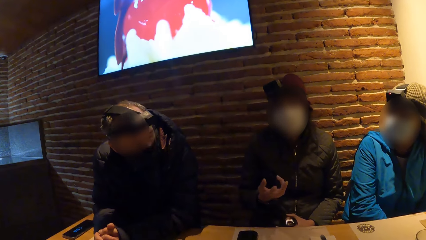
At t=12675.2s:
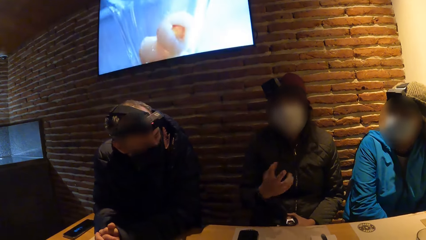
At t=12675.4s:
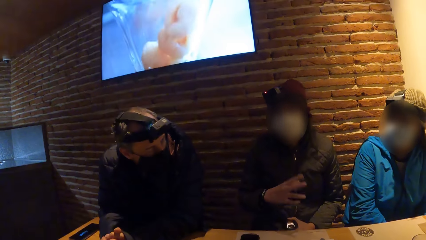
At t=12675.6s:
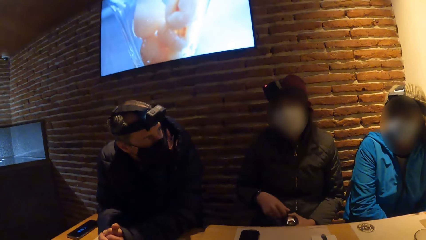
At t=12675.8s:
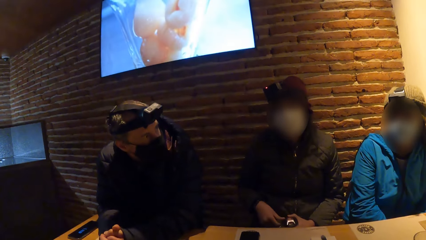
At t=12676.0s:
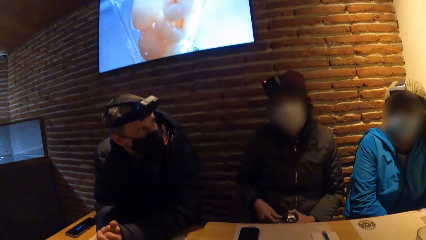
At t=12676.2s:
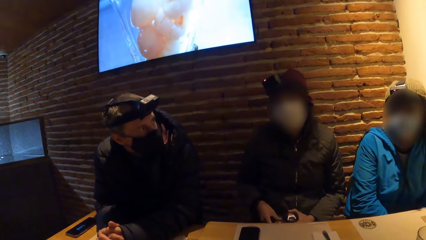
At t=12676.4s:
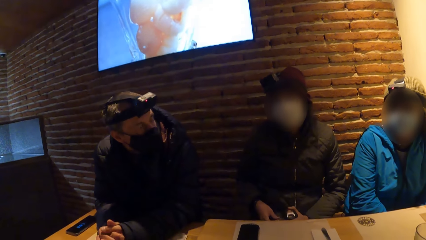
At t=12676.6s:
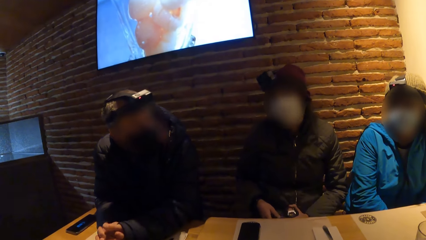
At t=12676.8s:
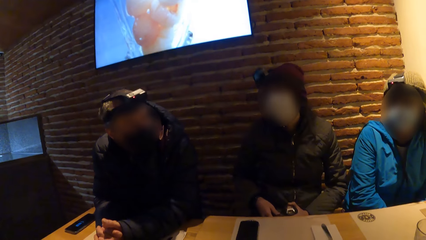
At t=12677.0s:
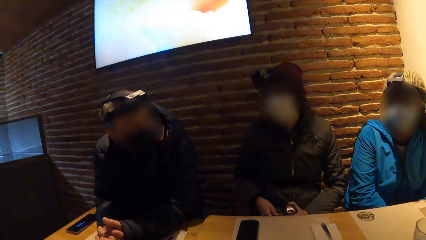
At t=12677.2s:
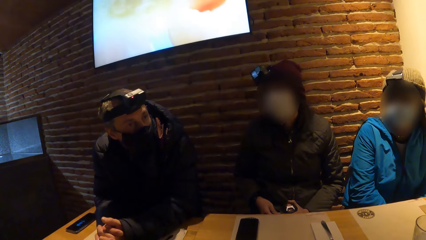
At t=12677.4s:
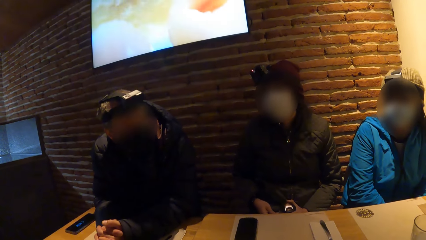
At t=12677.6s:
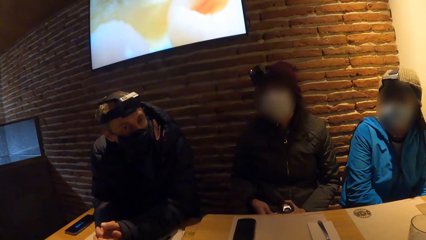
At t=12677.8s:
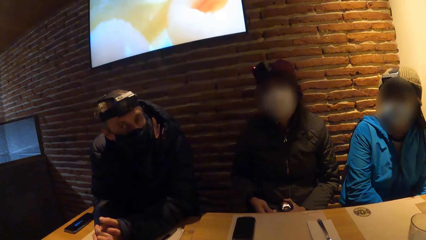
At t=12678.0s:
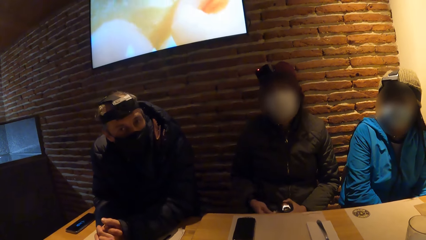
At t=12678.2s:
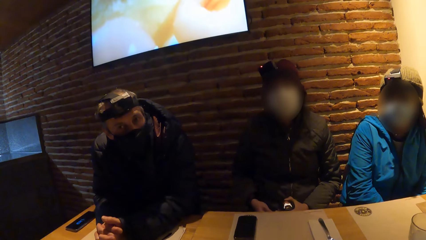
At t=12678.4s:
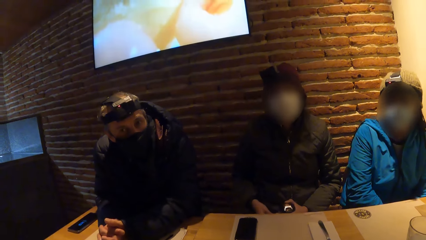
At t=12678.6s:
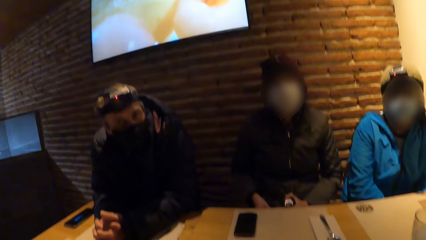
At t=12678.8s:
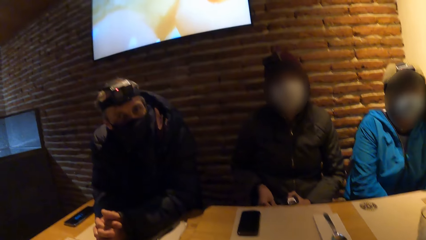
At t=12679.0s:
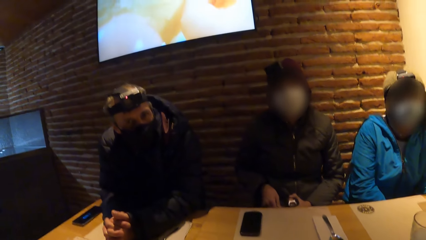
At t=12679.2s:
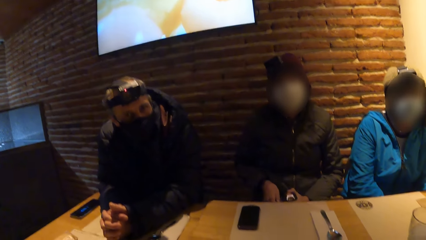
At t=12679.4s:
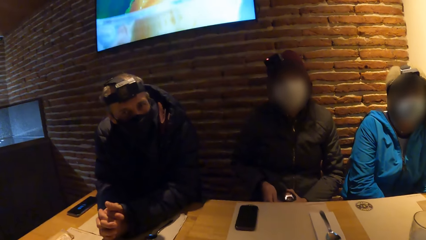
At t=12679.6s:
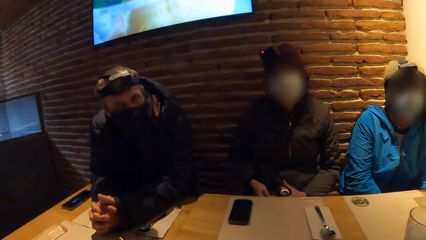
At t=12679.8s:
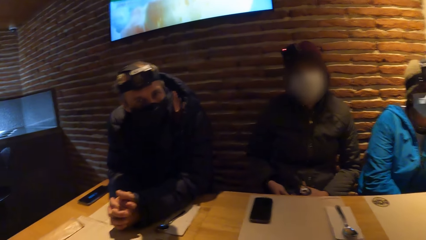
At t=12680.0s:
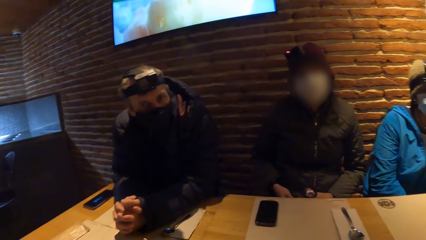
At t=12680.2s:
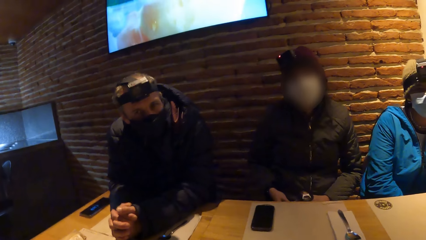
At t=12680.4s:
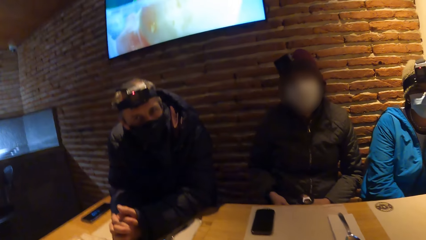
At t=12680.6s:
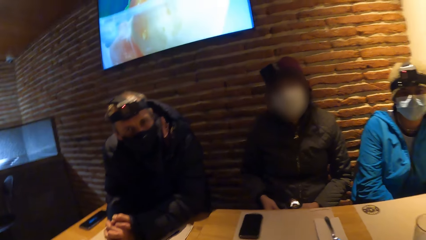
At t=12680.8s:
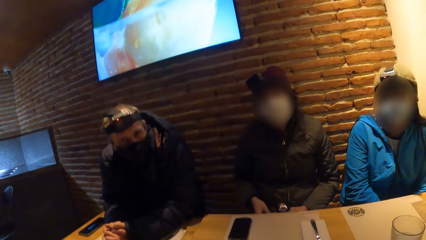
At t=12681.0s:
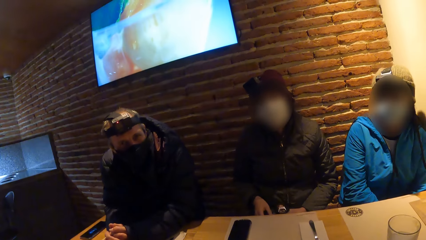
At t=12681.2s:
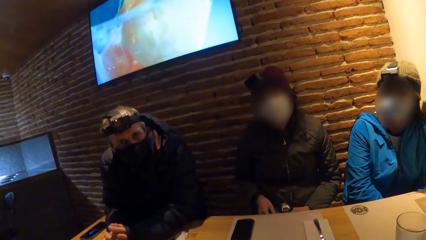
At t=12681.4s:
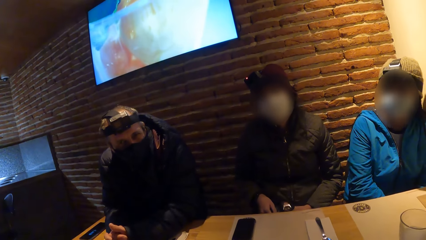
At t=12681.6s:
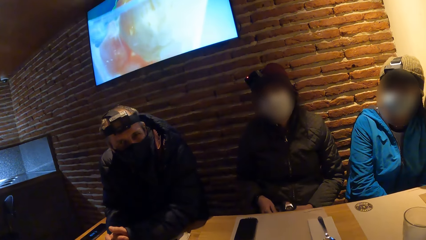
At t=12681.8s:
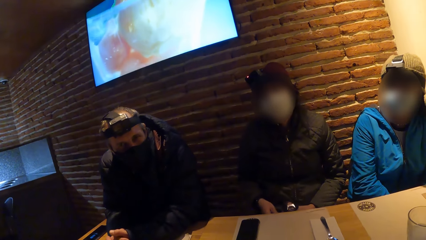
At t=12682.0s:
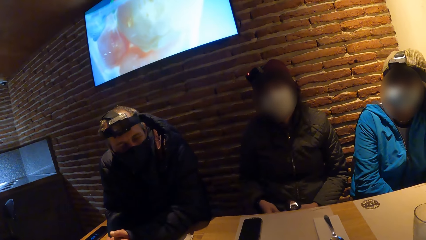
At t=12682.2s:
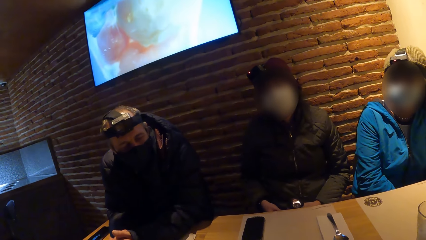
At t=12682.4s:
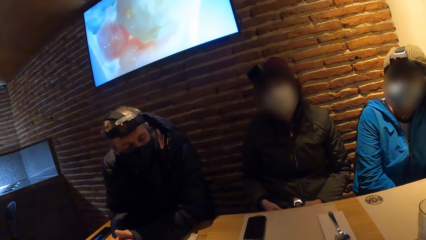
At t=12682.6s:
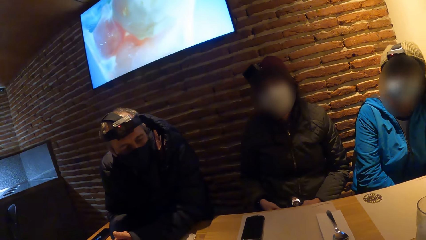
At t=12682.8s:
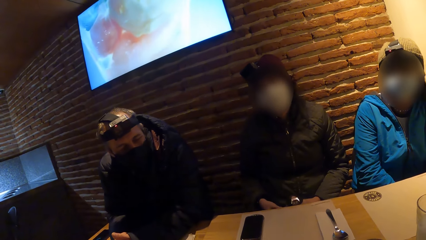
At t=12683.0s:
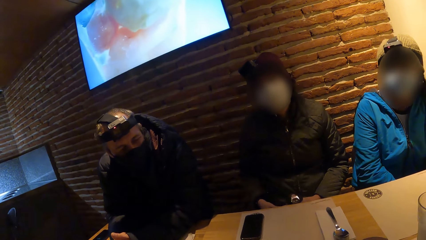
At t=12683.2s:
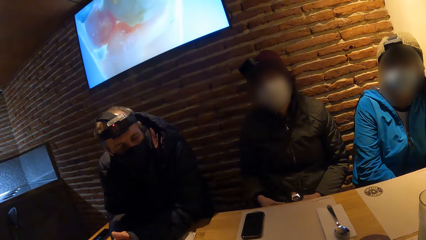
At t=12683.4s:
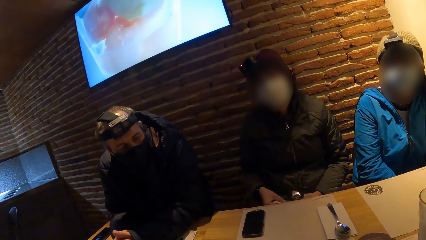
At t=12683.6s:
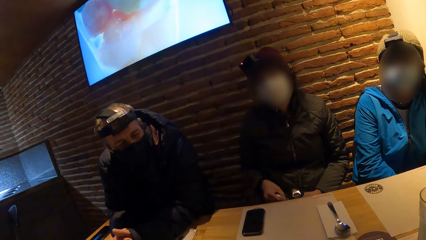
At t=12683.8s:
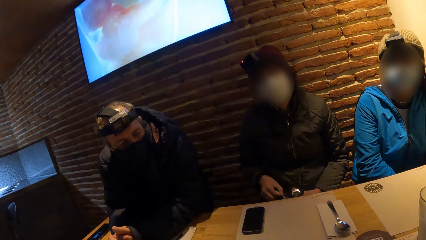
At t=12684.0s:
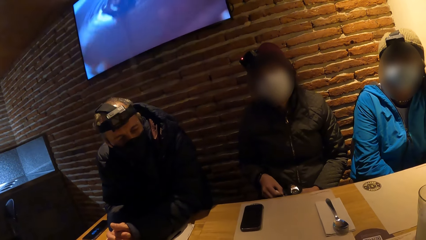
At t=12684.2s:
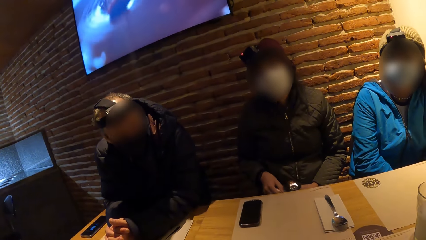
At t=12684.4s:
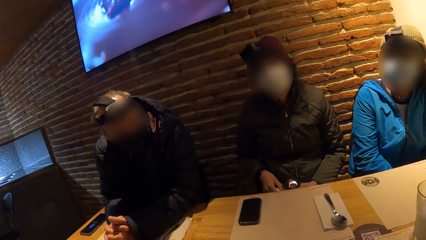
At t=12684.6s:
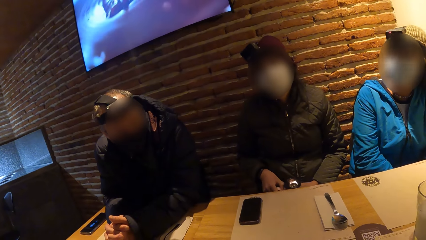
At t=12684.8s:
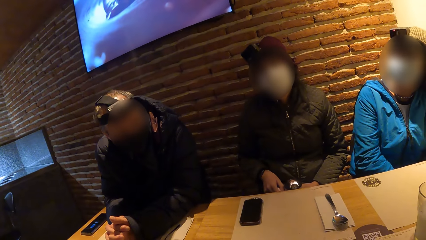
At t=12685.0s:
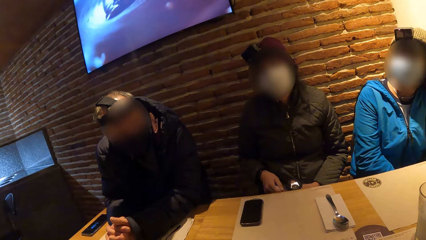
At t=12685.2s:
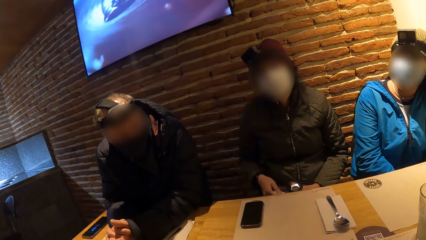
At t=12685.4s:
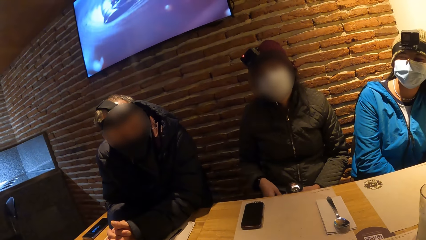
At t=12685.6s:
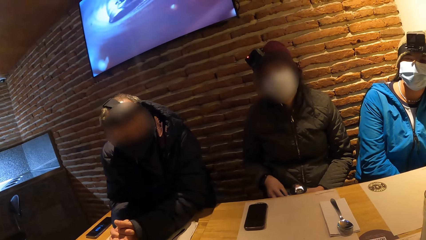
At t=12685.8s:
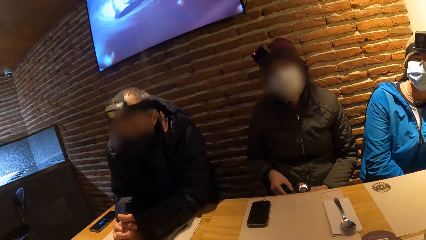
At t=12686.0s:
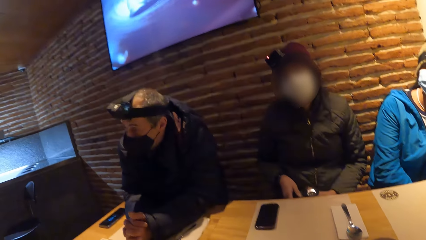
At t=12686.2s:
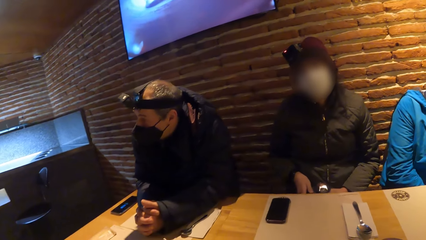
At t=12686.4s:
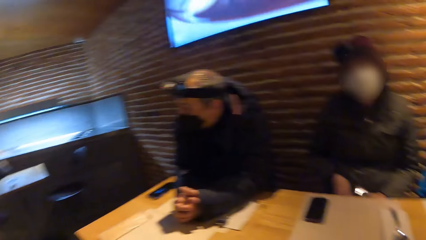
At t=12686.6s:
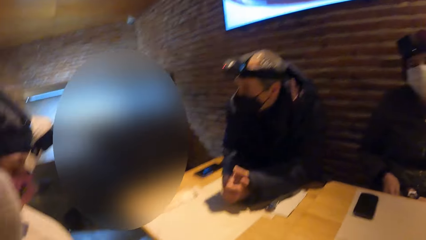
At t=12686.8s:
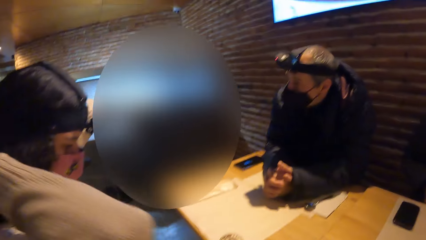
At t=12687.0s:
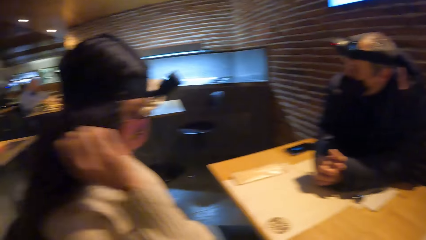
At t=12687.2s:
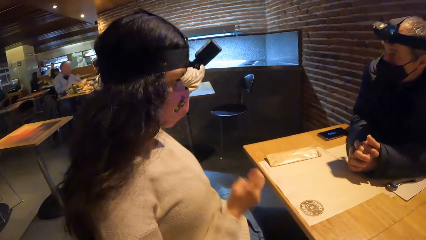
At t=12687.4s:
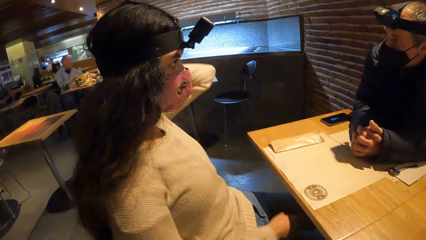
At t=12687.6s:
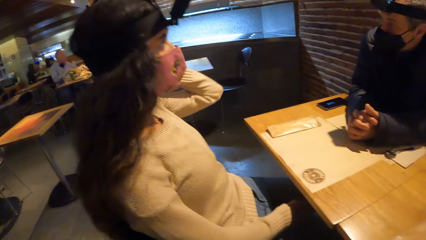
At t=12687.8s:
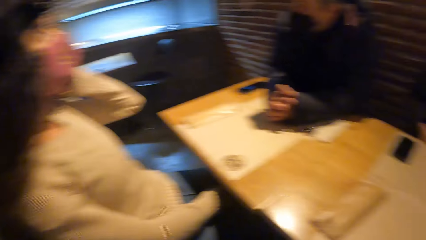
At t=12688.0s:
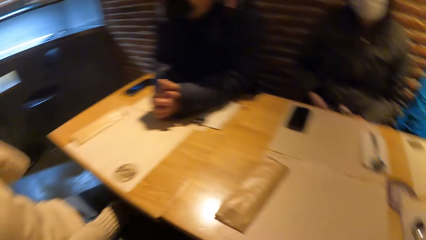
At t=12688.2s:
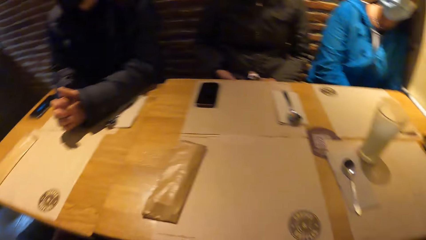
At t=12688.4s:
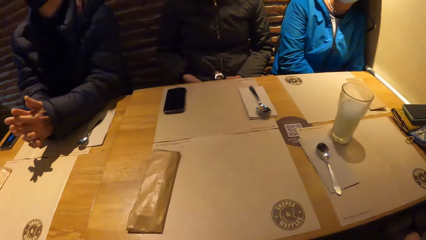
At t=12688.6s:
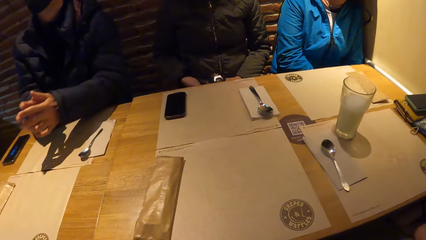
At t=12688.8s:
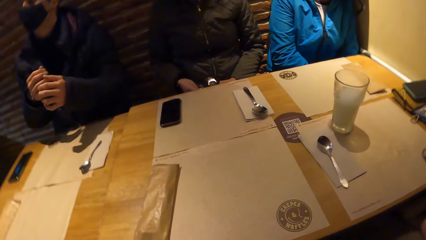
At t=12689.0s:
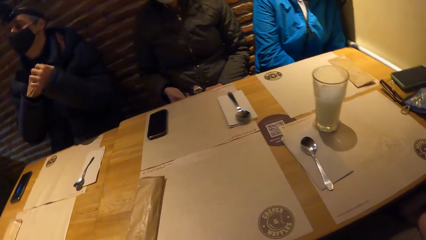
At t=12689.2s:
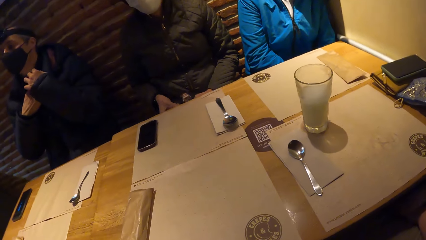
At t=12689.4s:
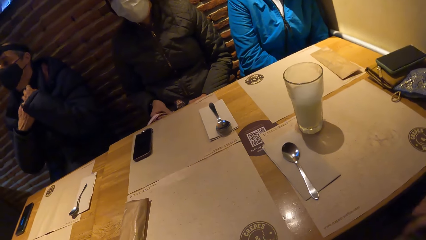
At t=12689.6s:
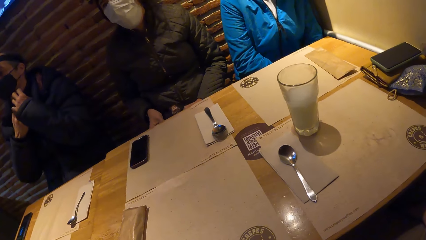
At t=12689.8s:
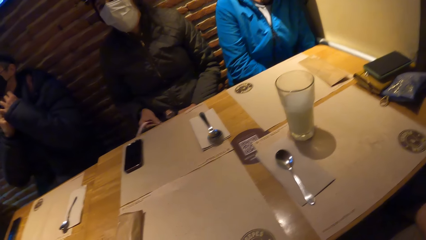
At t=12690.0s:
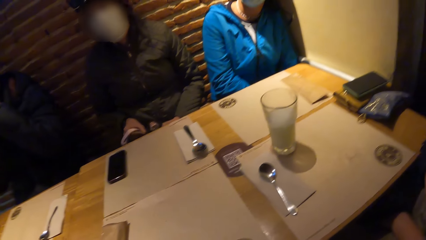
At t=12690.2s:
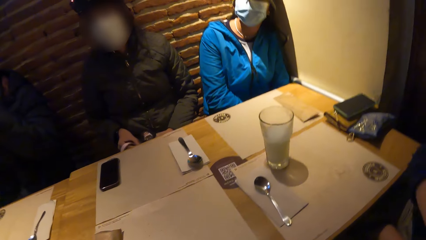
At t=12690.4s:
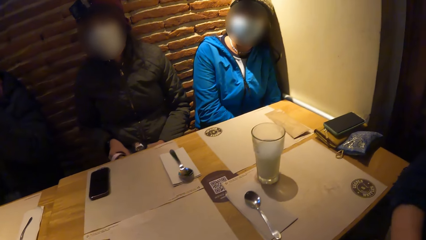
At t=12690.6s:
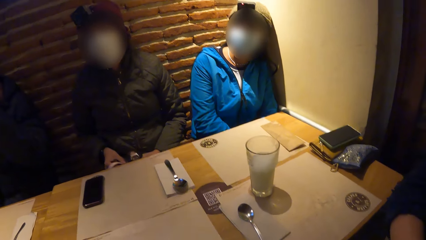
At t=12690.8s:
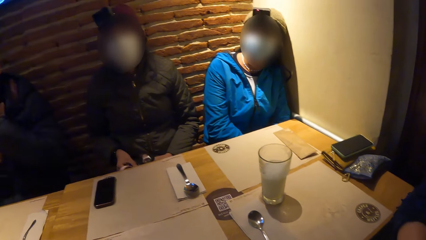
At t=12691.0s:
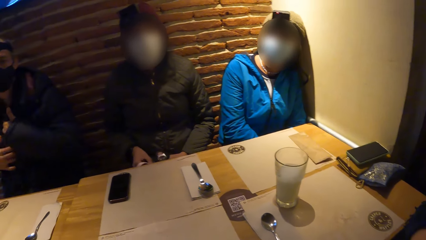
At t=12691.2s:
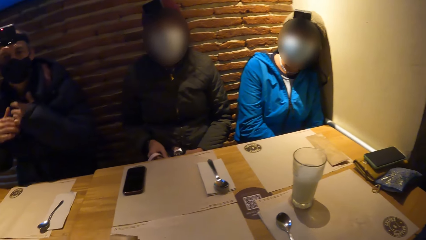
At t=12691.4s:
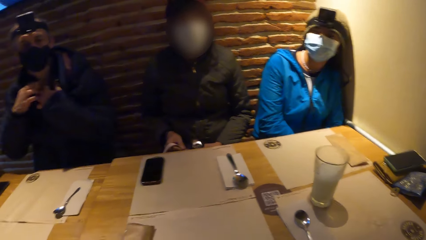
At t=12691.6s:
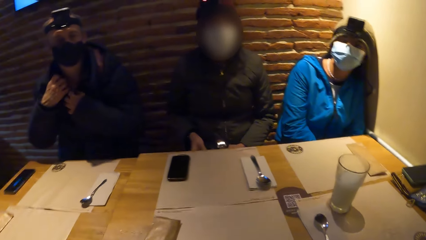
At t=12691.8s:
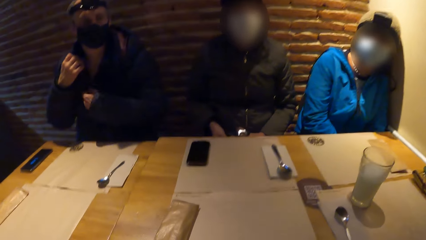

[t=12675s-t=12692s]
A woman interacts with everyone on the table. A woman moves her hand. Another woman removes both hands from her neck. The camera wearer looks at a woman. The man adjusts his jacket with both hands.
